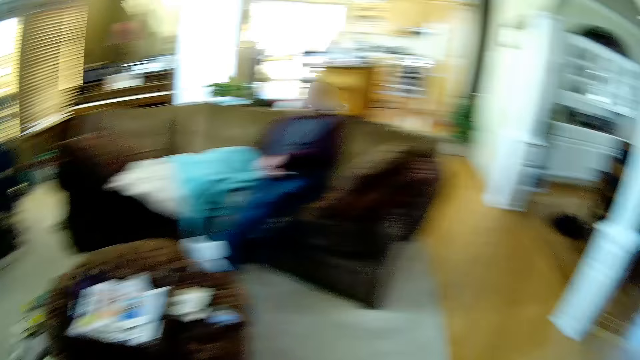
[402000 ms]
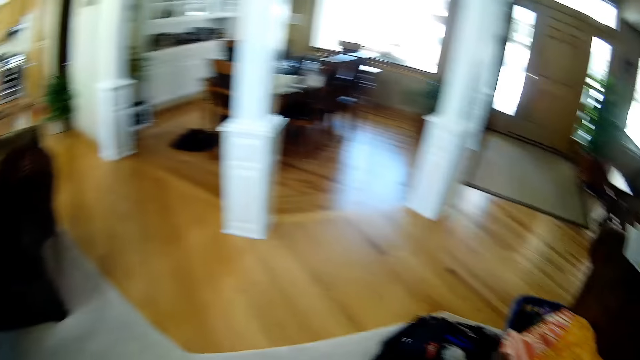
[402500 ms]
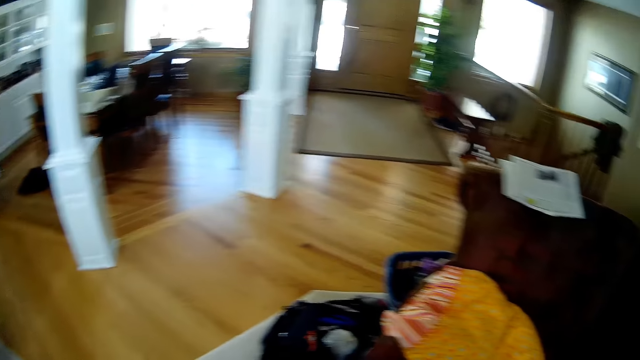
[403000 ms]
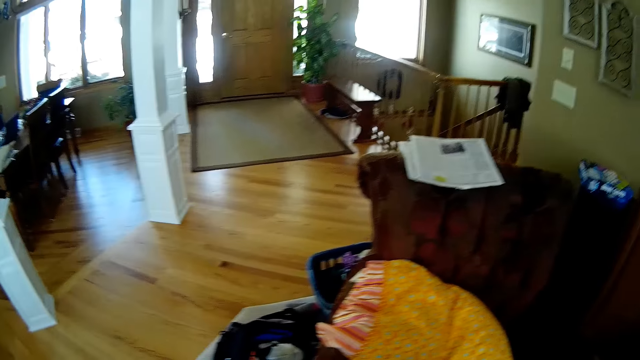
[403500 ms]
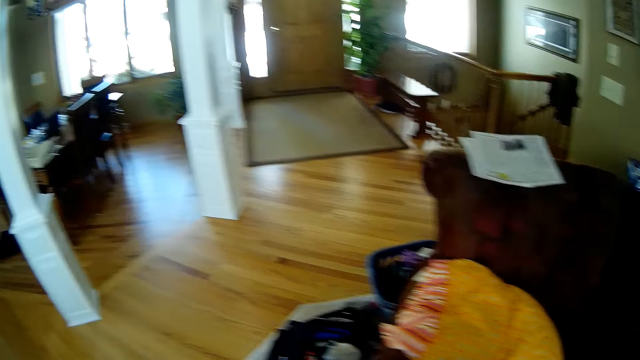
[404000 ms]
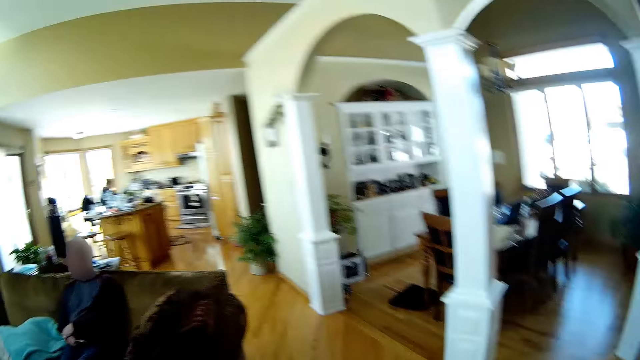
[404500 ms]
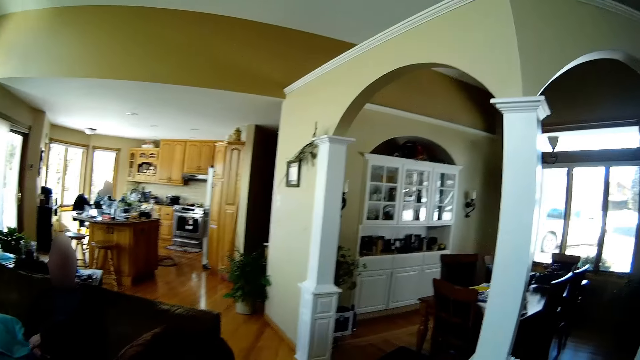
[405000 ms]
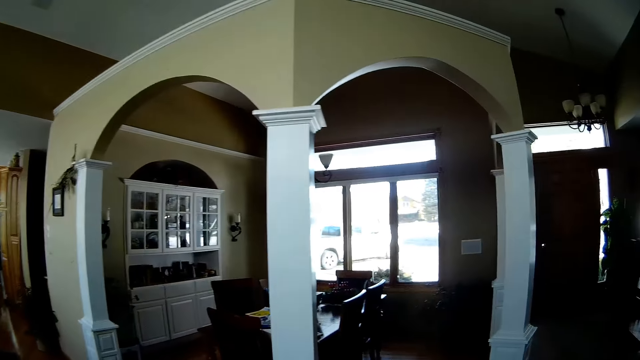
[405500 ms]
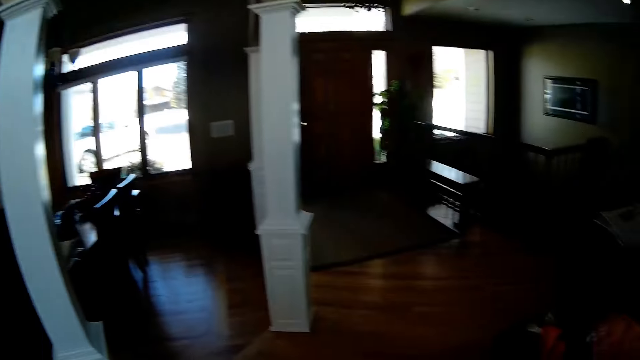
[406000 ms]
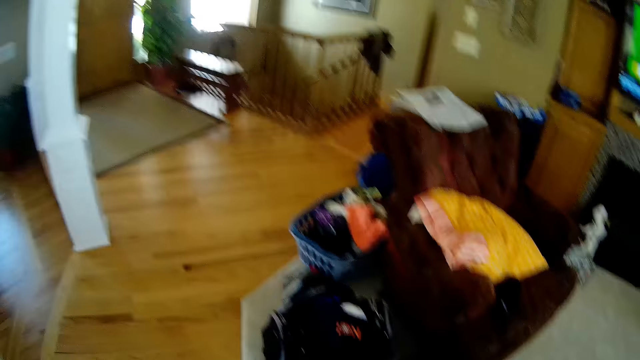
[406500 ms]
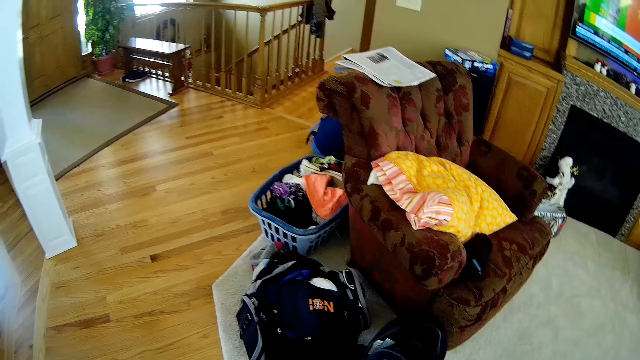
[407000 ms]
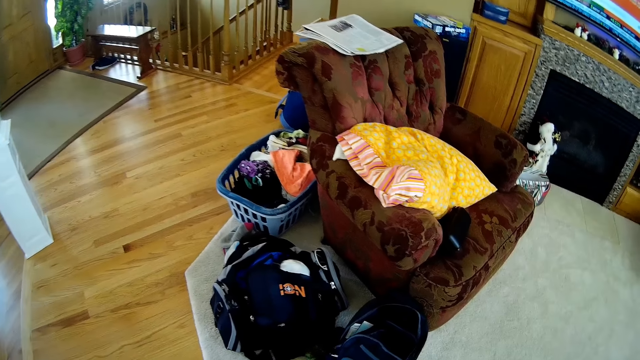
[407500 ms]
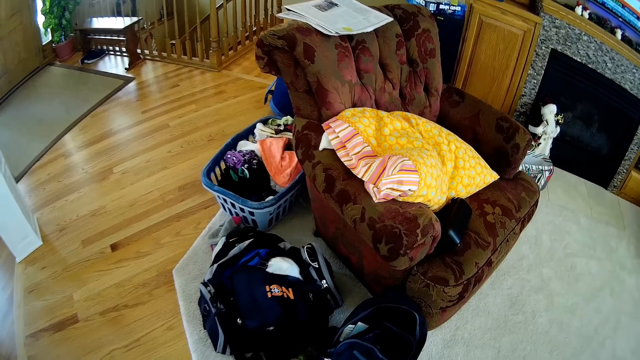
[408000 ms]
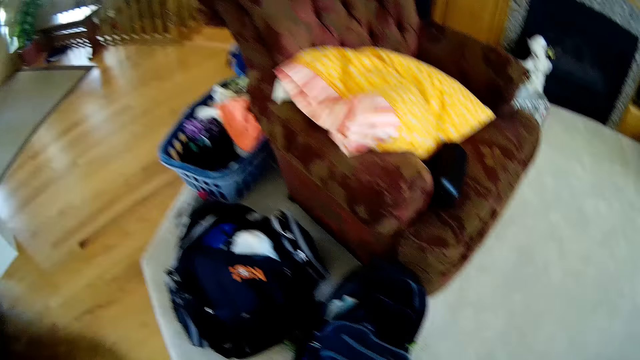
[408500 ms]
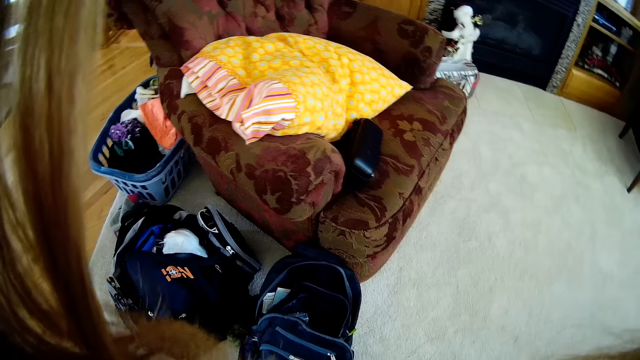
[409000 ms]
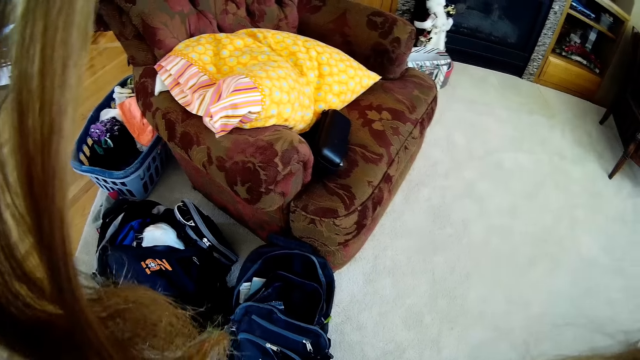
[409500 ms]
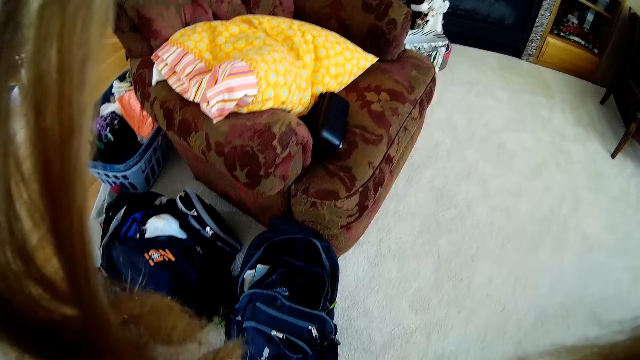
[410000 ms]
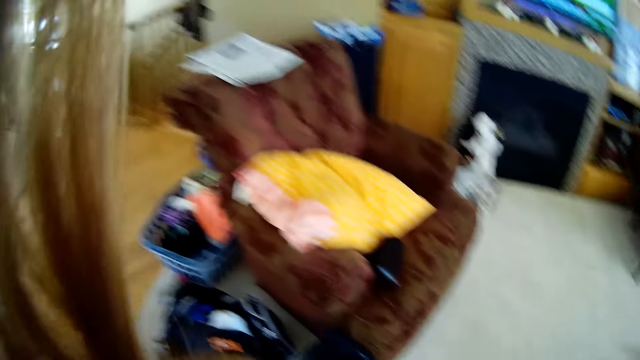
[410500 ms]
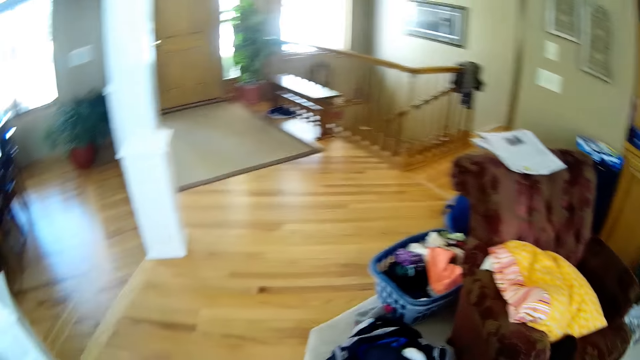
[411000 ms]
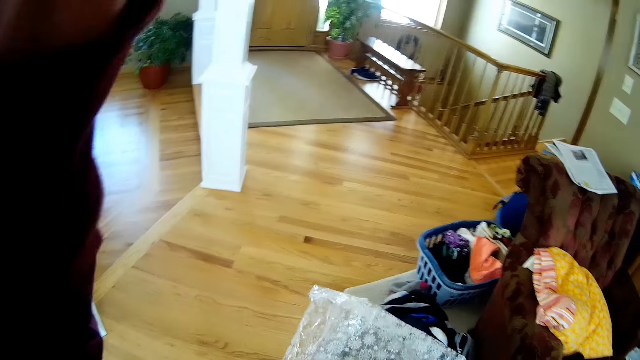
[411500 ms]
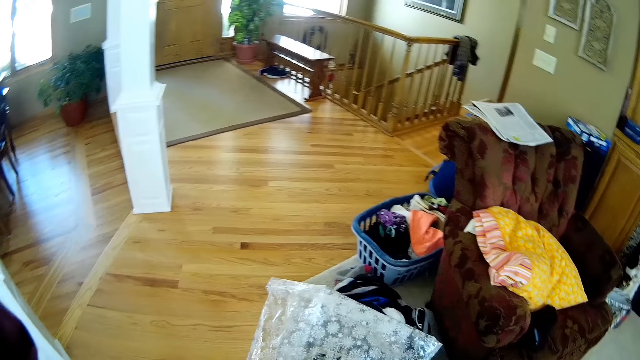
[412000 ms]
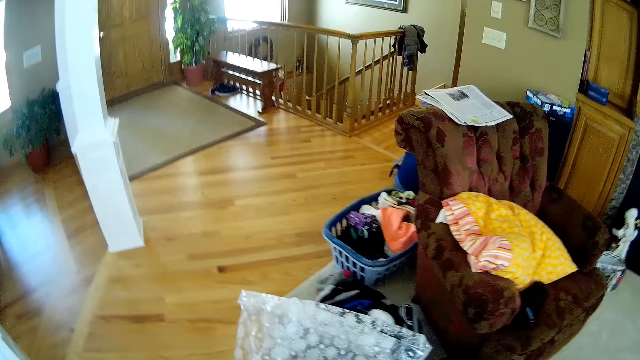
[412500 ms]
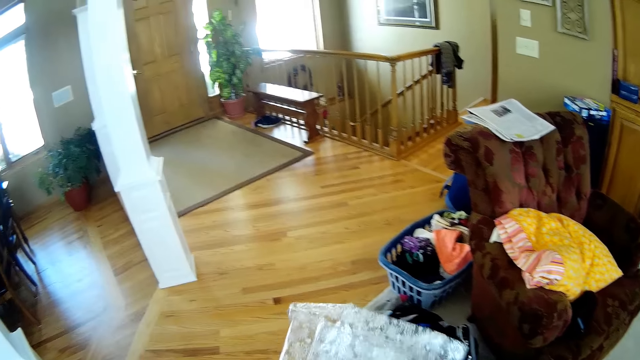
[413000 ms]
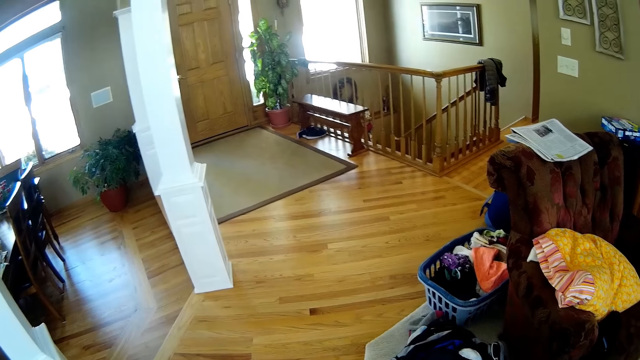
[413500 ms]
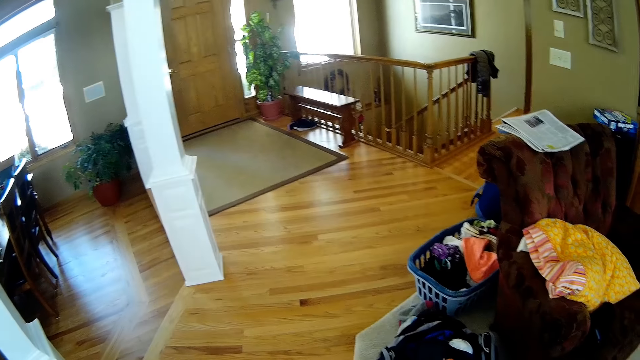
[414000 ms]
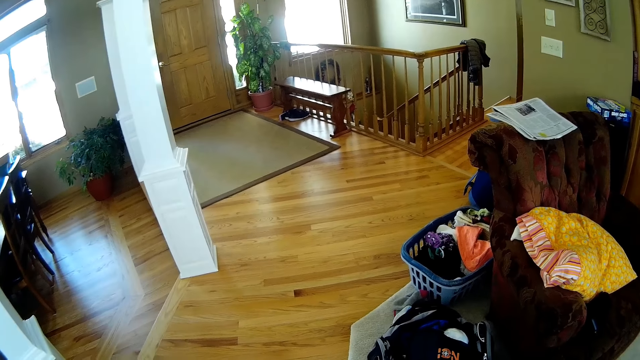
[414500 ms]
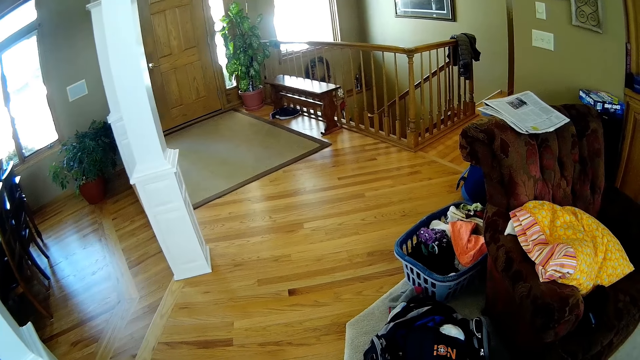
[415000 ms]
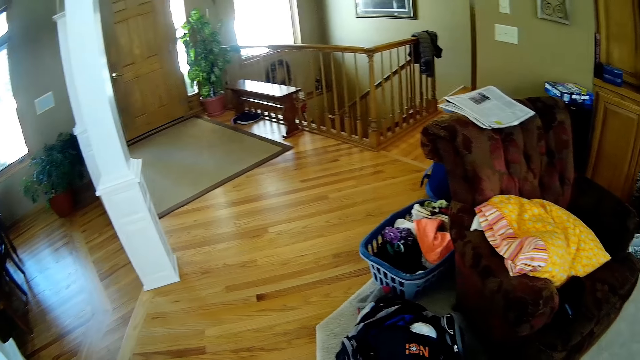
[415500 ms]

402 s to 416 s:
The camera wearer adjusts her hair with her left hand. She carries the package on her right hand.

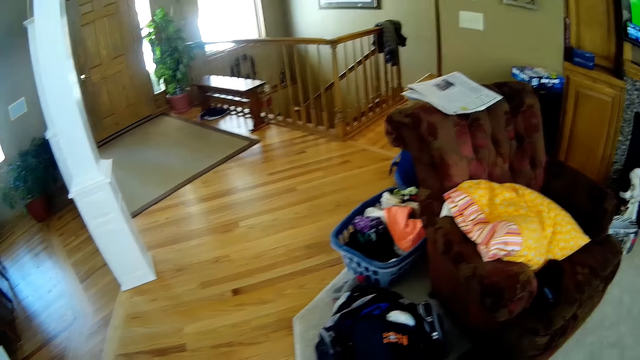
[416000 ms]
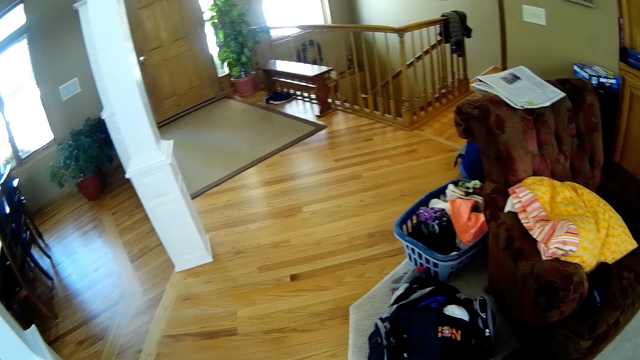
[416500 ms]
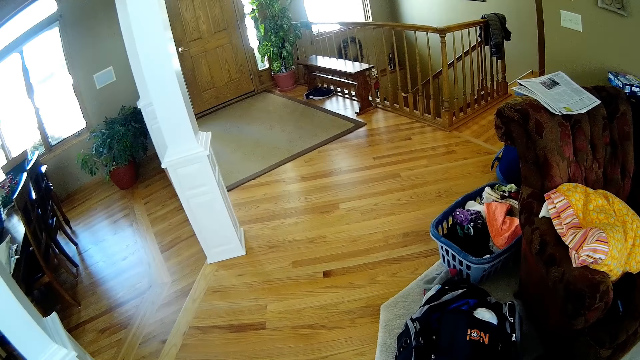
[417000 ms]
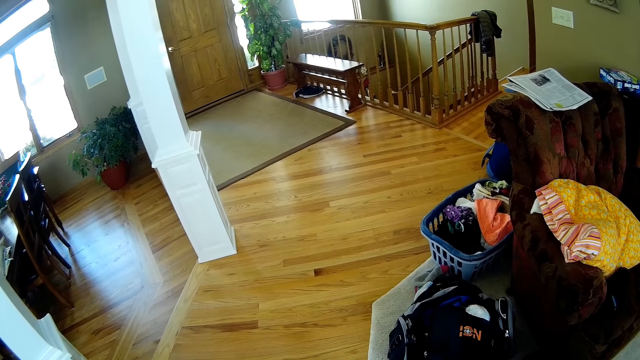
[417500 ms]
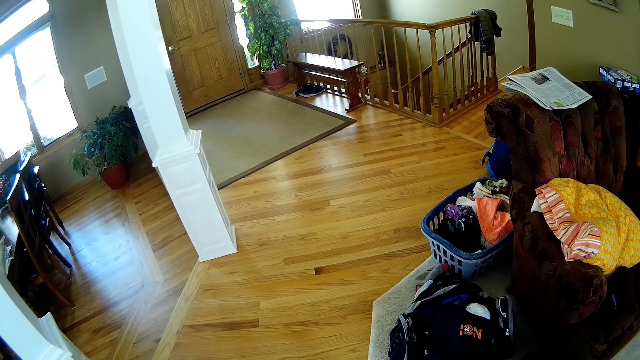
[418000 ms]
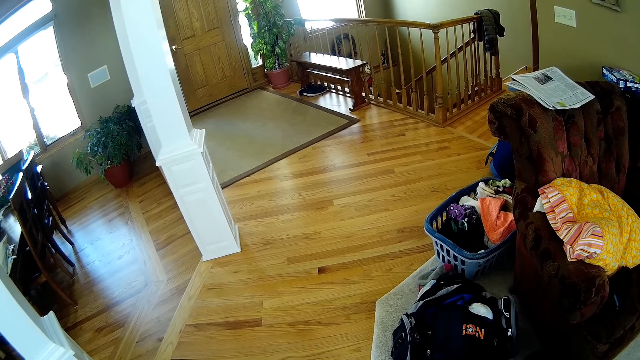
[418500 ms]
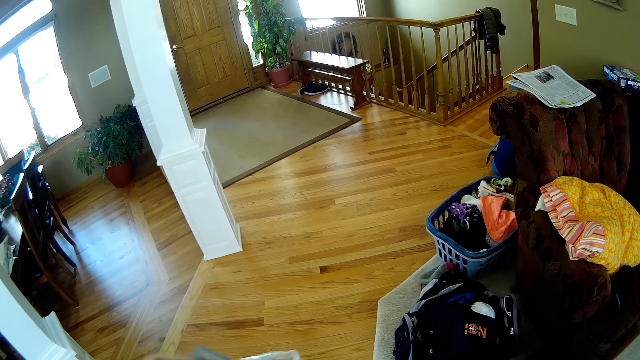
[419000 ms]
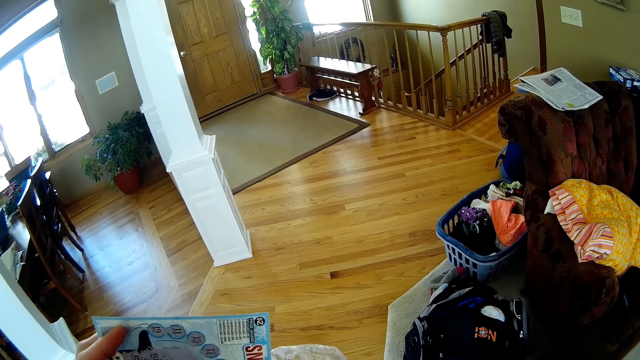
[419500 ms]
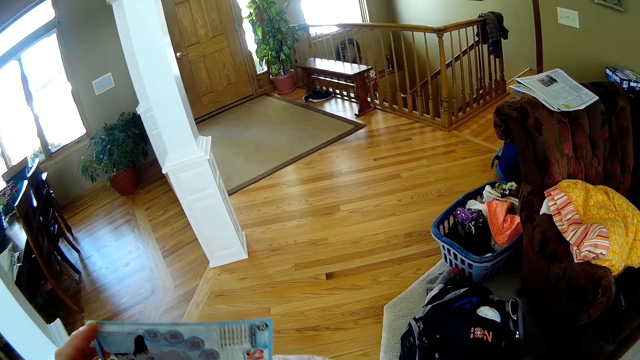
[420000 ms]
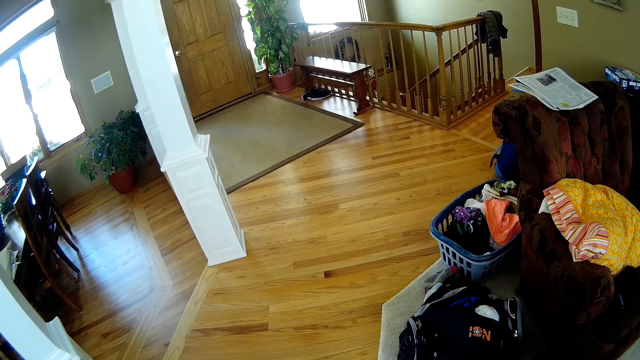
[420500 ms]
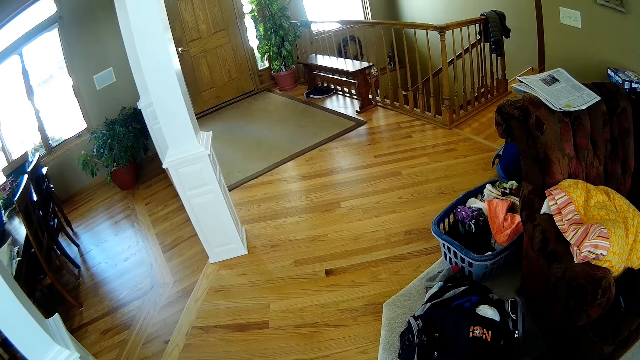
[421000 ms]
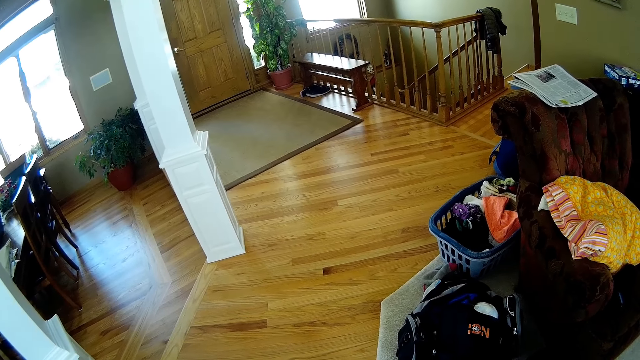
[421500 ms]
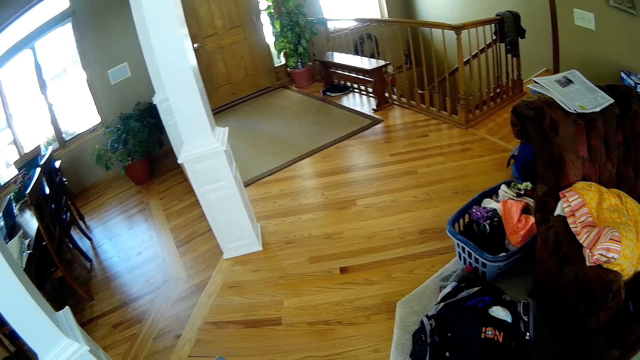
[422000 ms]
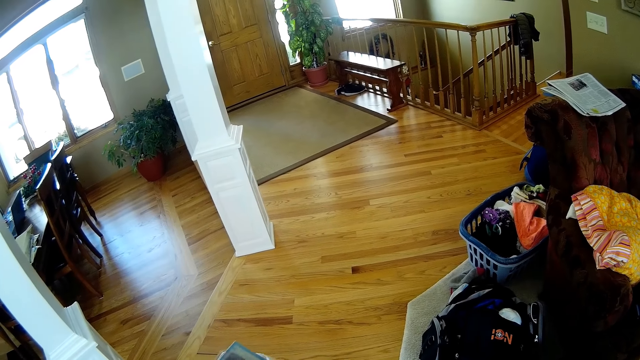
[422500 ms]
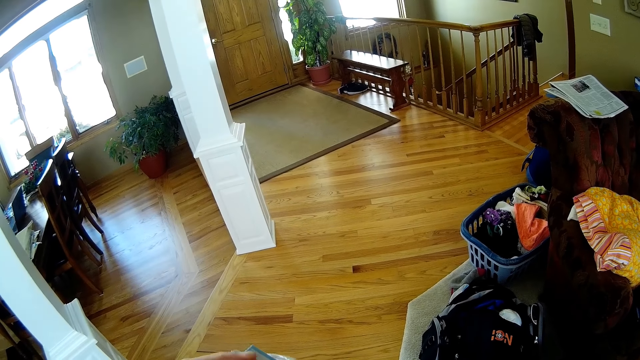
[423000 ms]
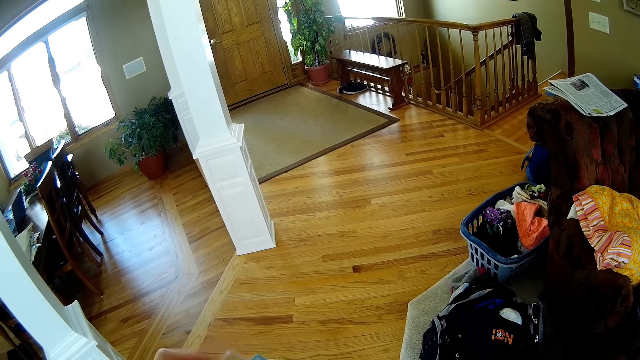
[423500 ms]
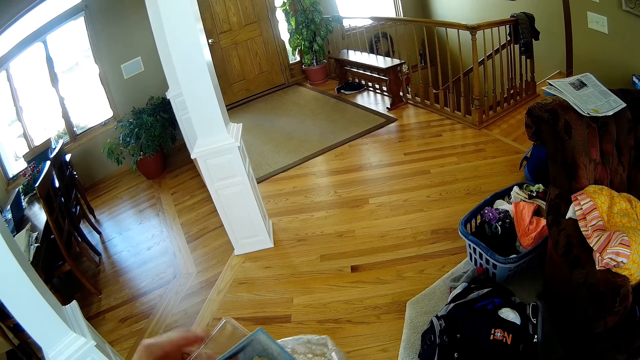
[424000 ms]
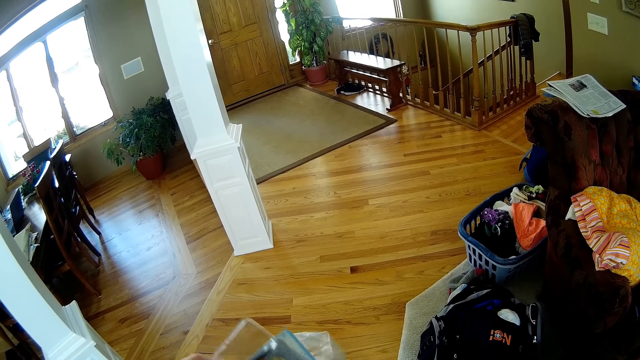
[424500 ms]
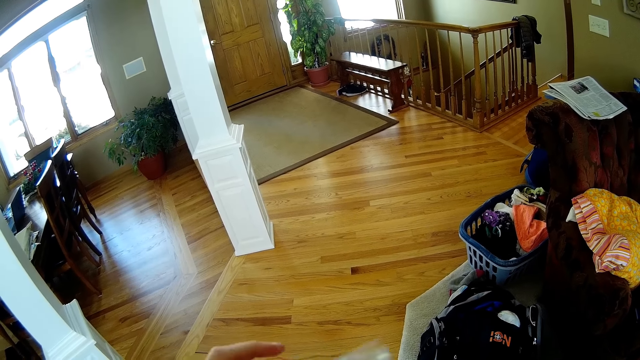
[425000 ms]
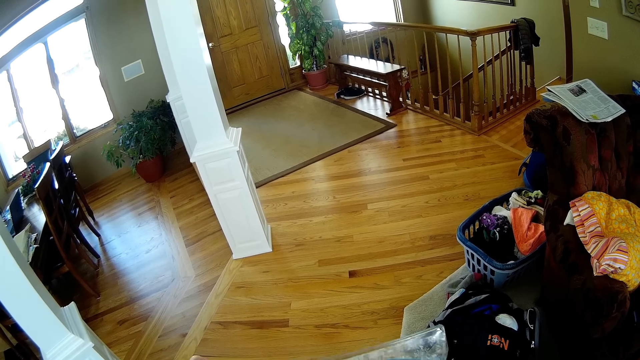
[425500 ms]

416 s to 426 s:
The camera wearer picks up a paper from a nylon with her left hand. She holds a book. She stretches out her hand.
